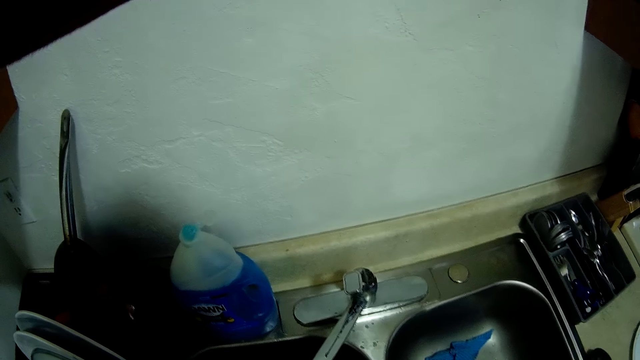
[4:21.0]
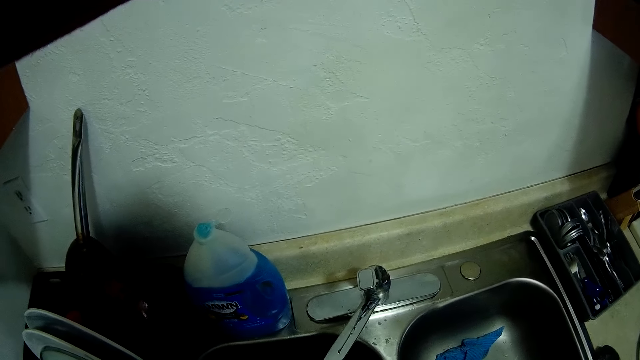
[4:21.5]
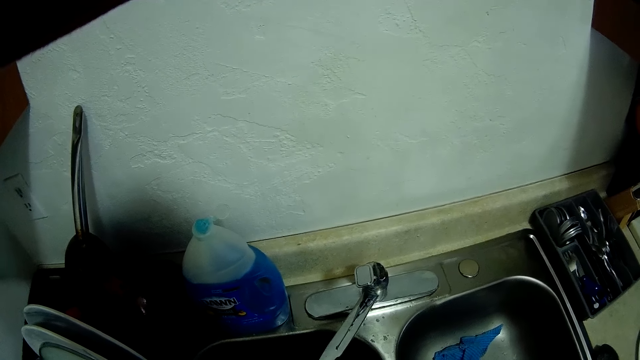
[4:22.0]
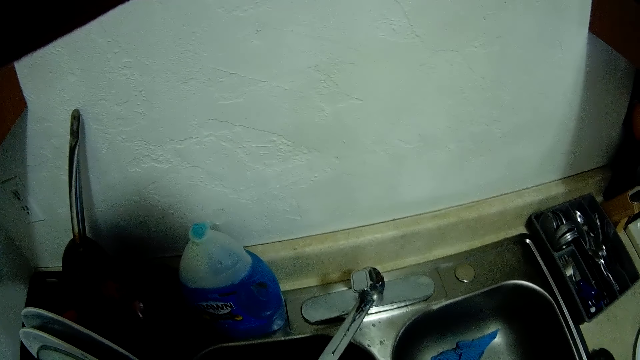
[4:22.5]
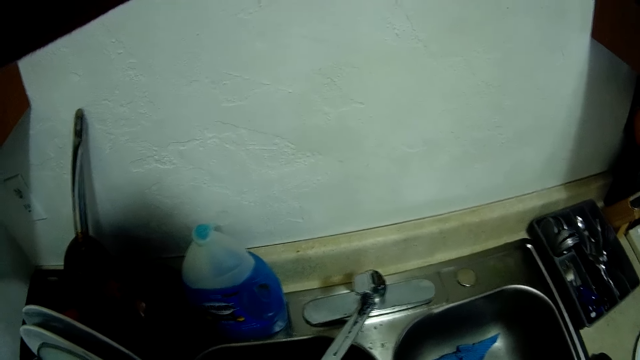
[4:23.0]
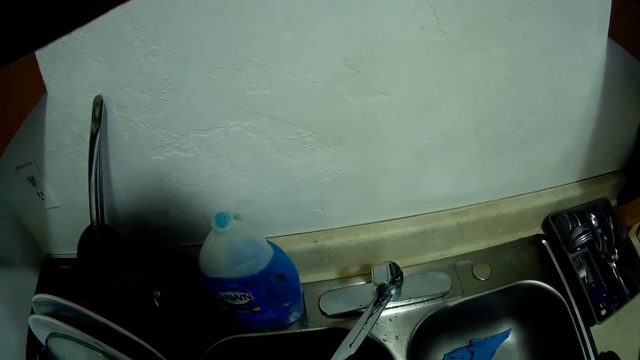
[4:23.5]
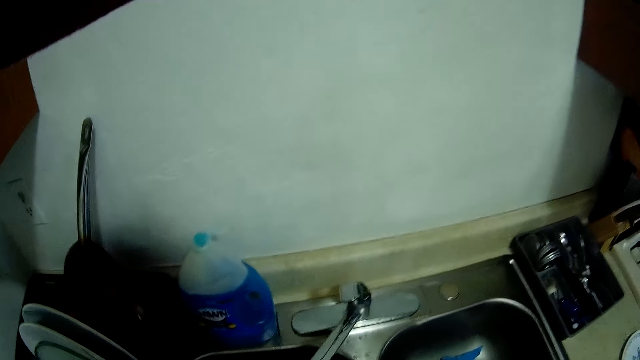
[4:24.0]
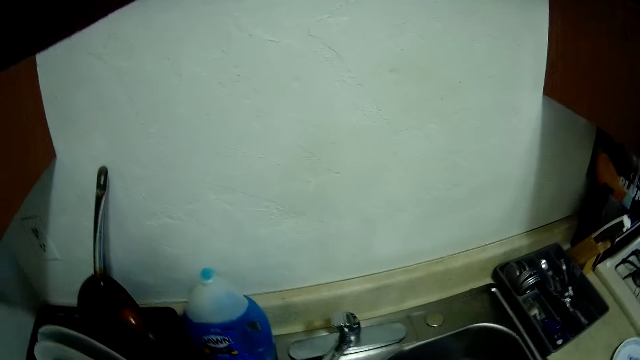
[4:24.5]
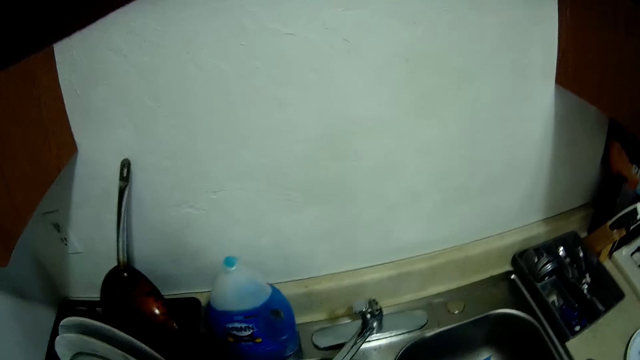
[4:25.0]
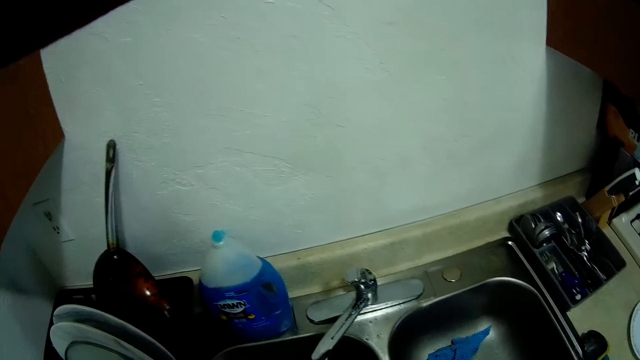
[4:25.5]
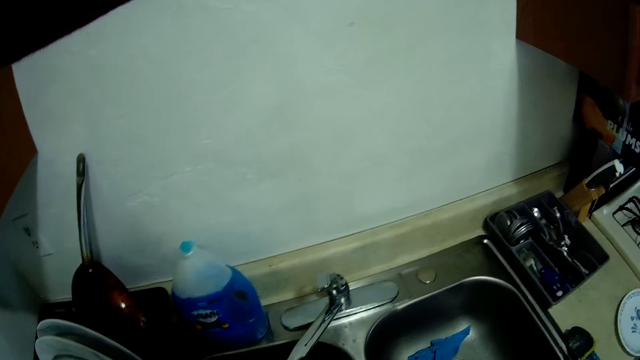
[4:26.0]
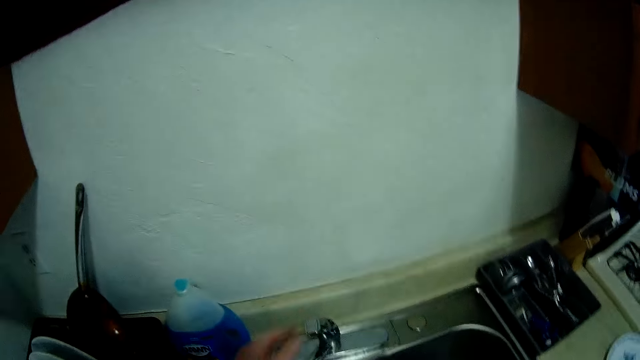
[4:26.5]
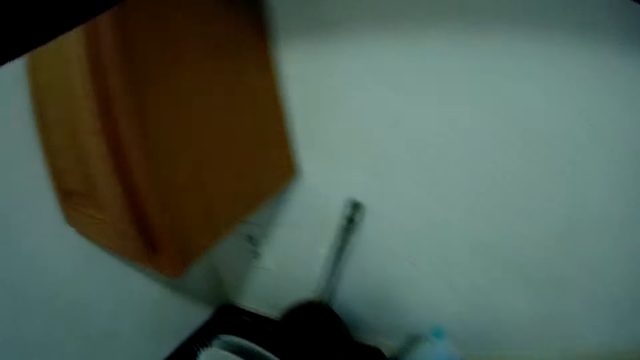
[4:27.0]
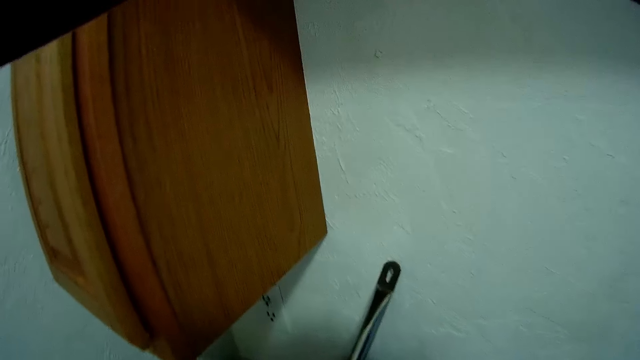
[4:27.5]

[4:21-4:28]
The camera wearer drops a bottle beside the wall with his left hand.

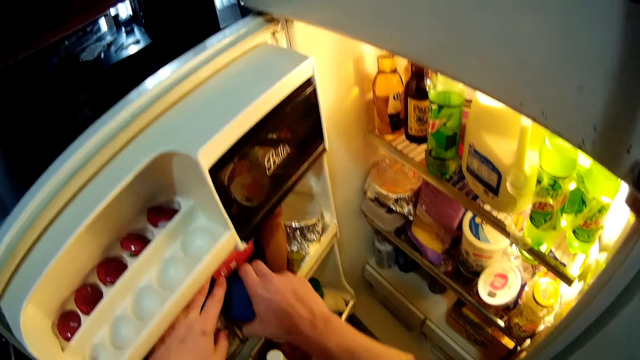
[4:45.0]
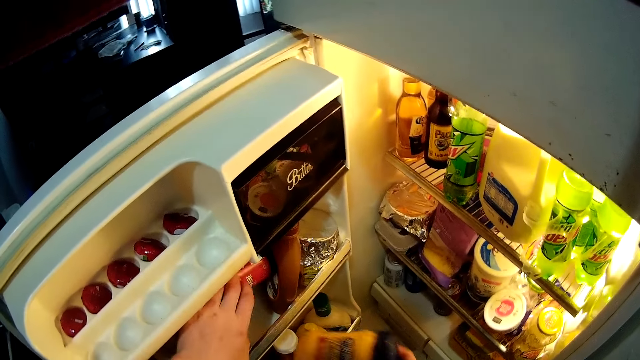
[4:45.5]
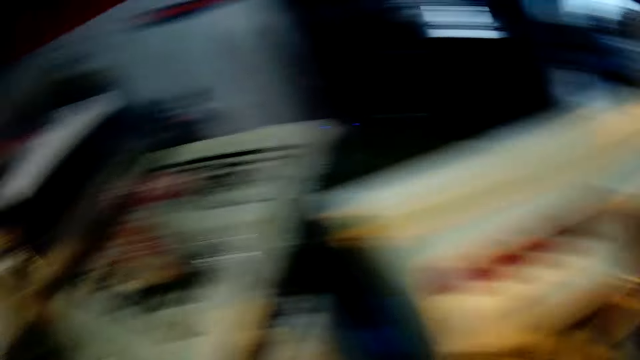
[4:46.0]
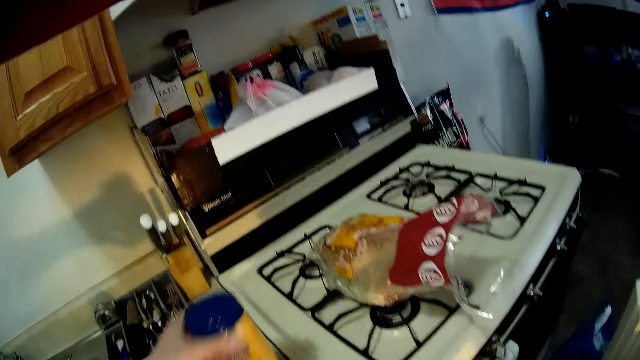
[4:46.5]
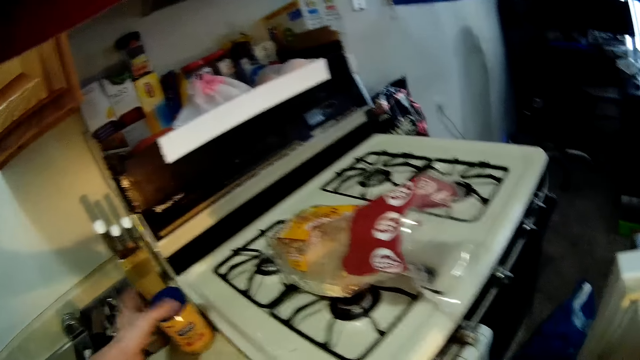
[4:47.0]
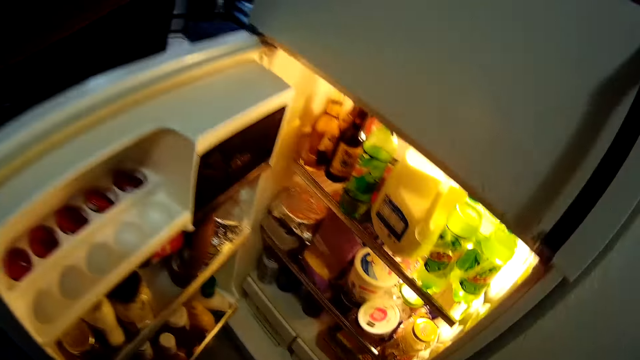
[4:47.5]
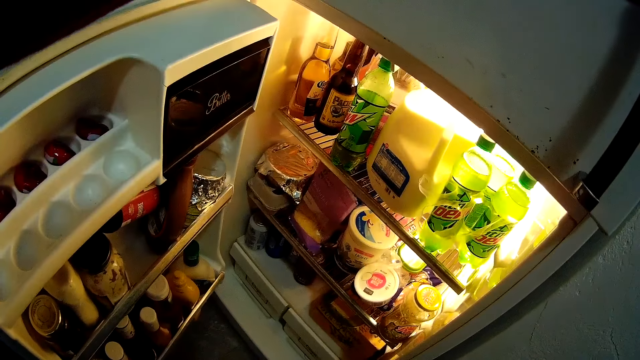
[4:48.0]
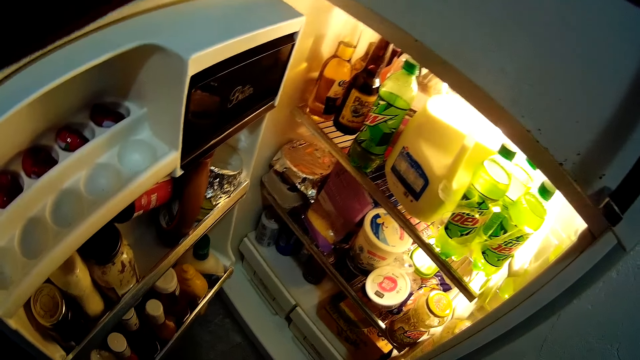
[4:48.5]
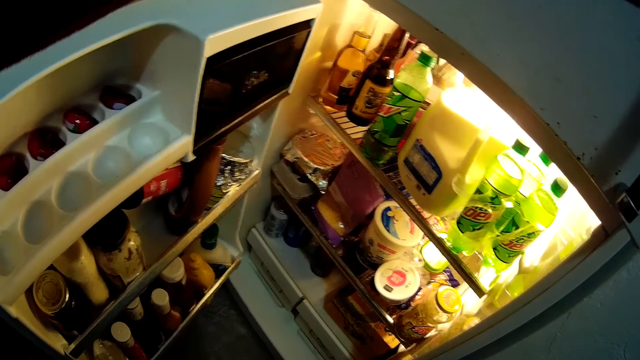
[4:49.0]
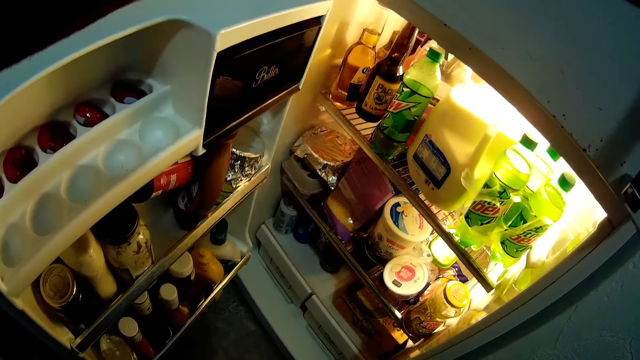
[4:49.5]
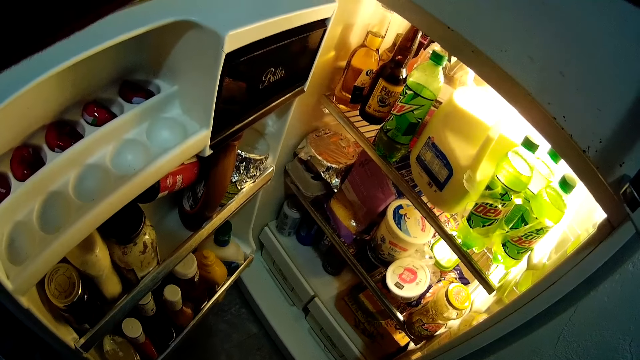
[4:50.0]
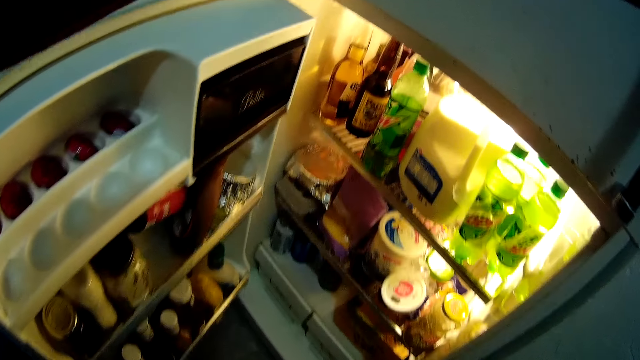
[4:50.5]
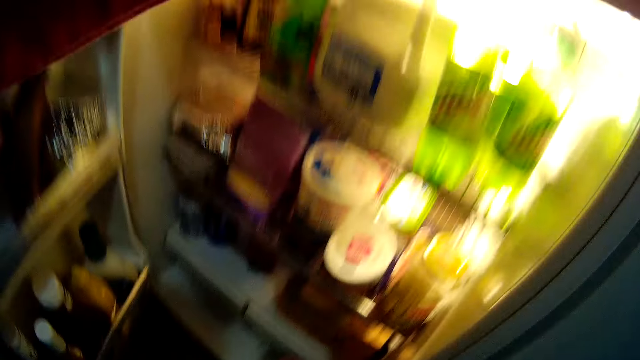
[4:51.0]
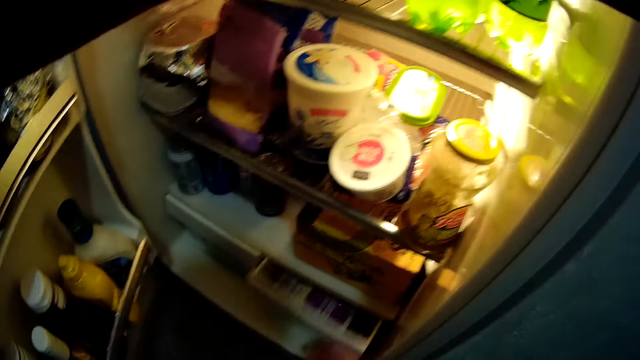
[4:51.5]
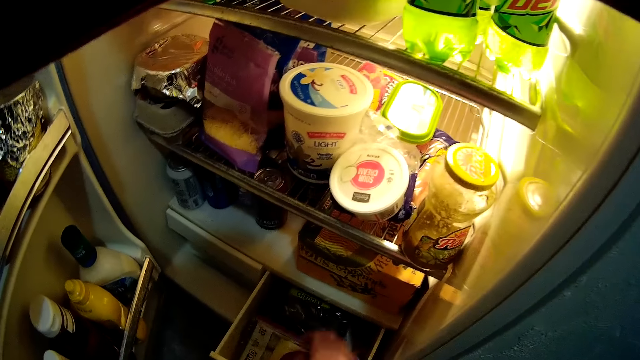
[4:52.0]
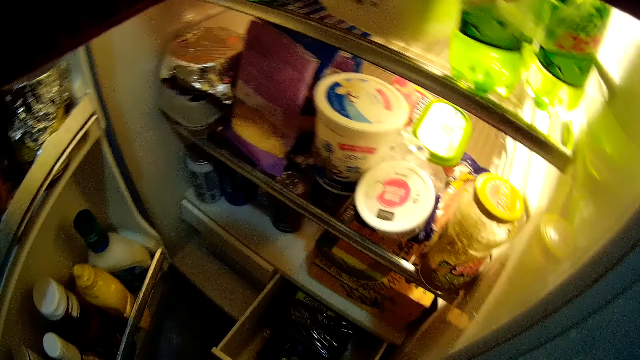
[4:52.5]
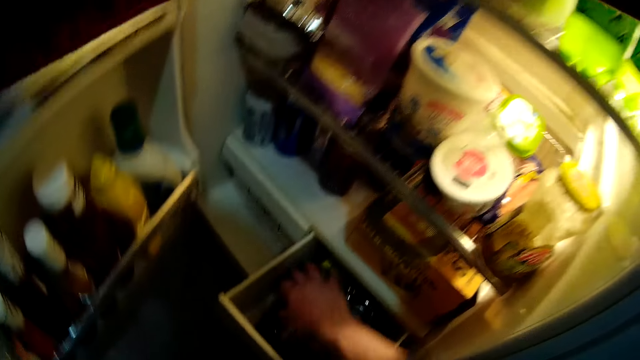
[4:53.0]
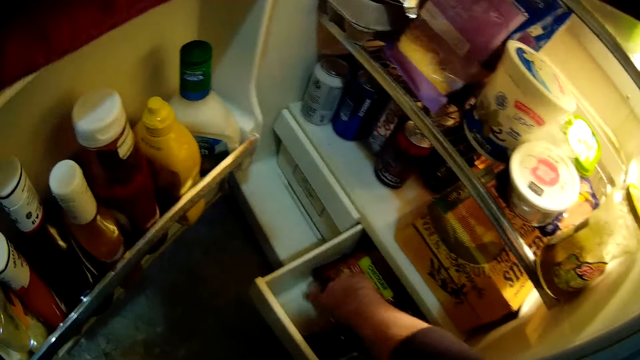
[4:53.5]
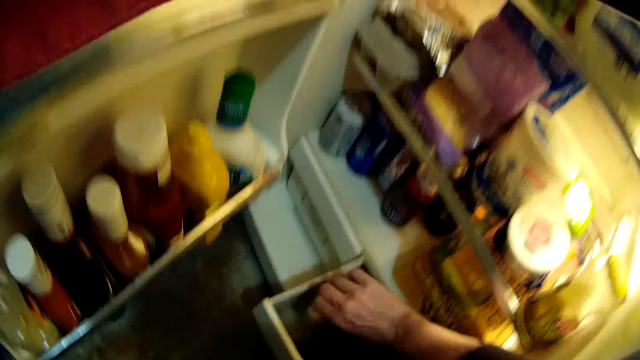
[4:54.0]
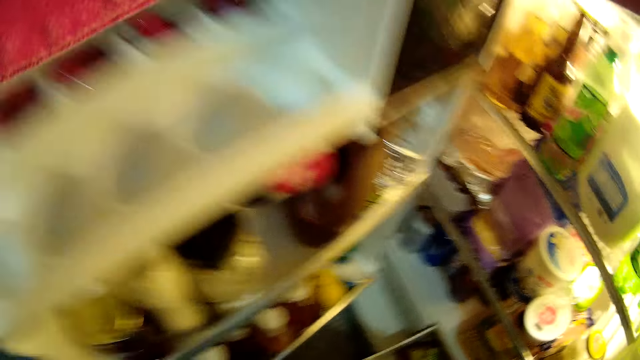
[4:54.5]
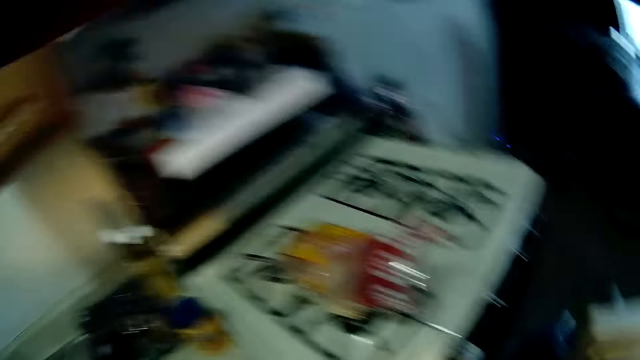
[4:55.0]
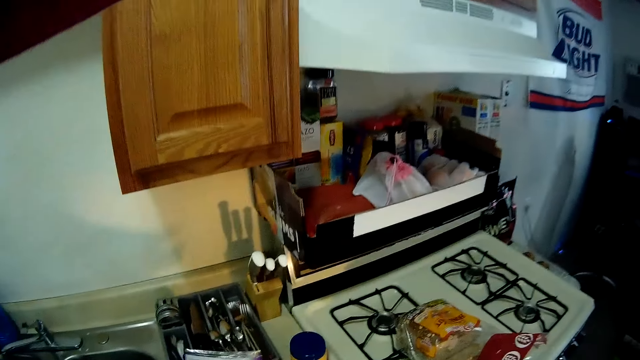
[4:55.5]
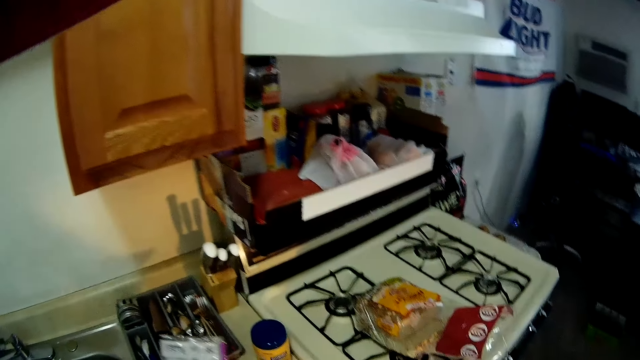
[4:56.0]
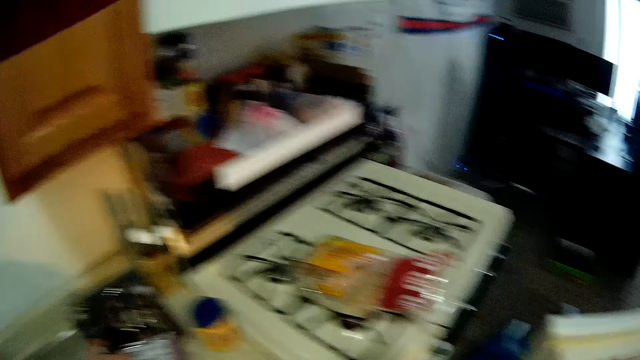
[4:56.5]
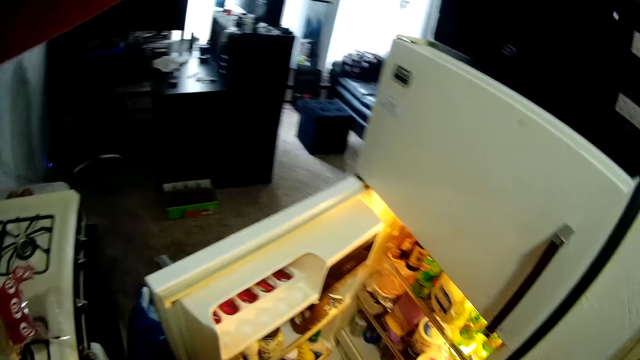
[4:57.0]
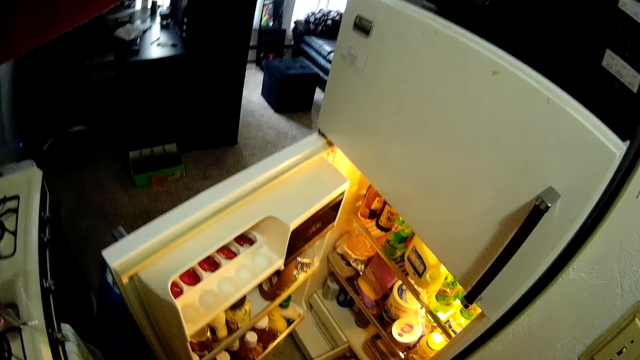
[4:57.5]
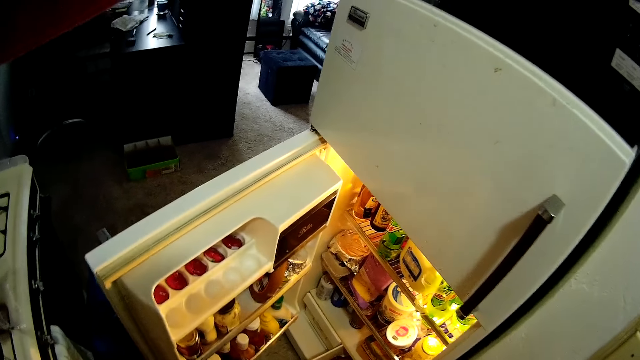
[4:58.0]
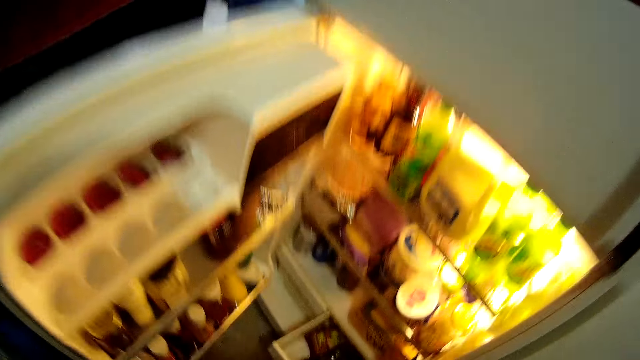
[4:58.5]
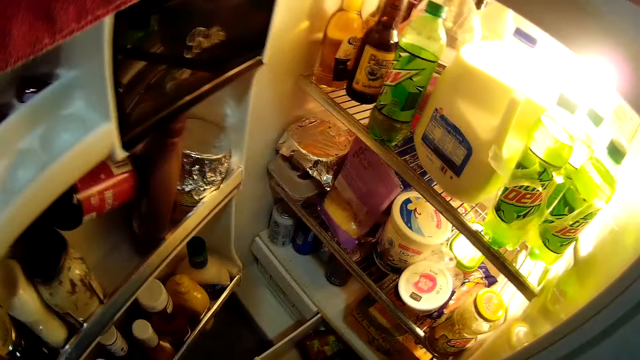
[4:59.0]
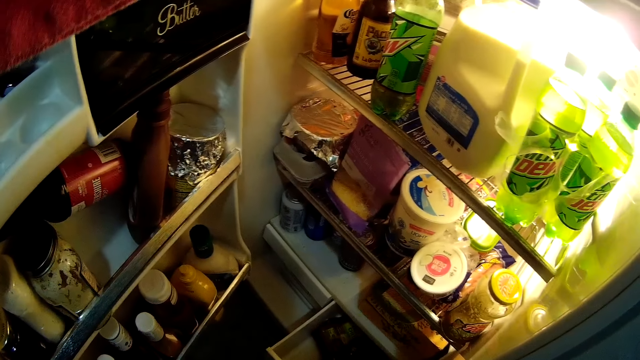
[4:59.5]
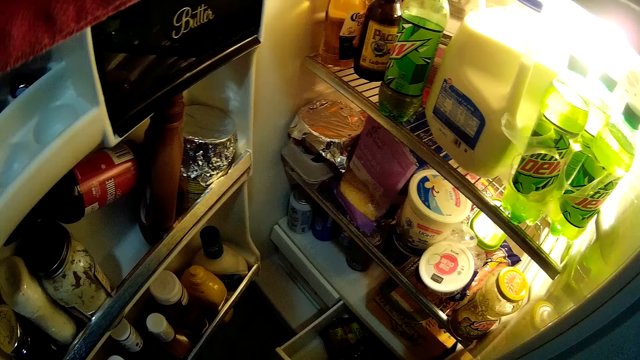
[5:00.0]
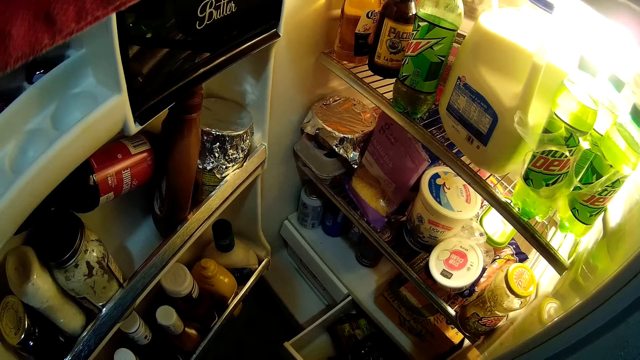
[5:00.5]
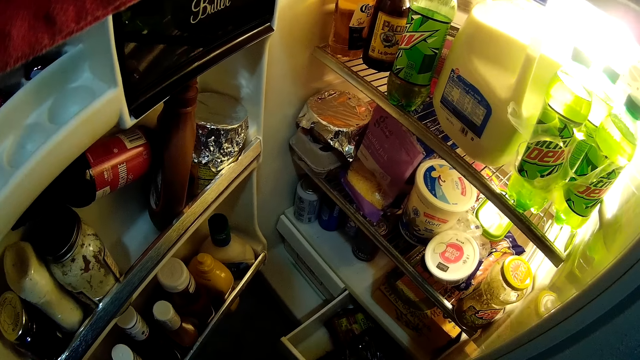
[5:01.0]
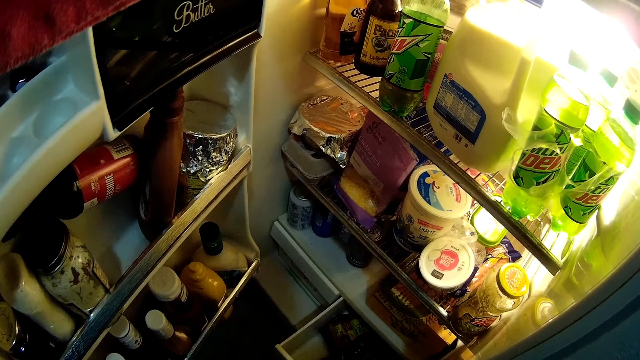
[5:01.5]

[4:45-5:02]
The camera wearer turns around. He drops the bottle, a sandwich spread container, on the countertop with his left hand. He turns around and looks in the fridge. He opens a plastic drawer, the crisper drawer, in the refrigerator with his right hand. He picks up a nylon package from the refrigerator with his right hand. He moves something in the crisper drawer. He picks up a nylon package from the refrigerator with his right hand again. He stands up and turns around. He drops the nylon package on the countertop with his left hand. He looks around. He turns around and looks in the fridge. He bends downwards and looks in the fridge again.
